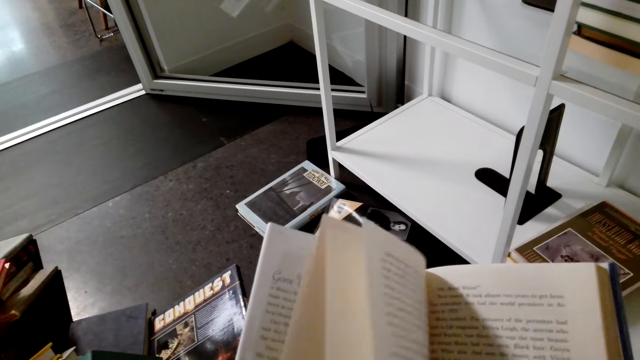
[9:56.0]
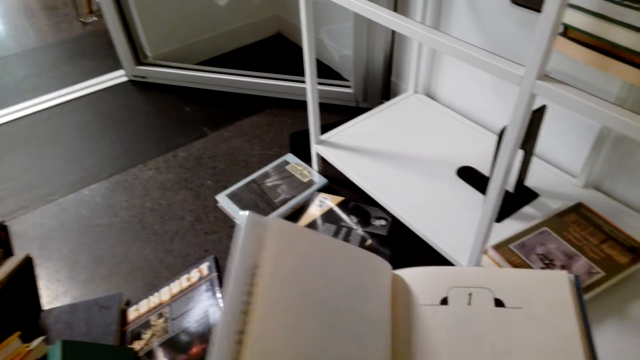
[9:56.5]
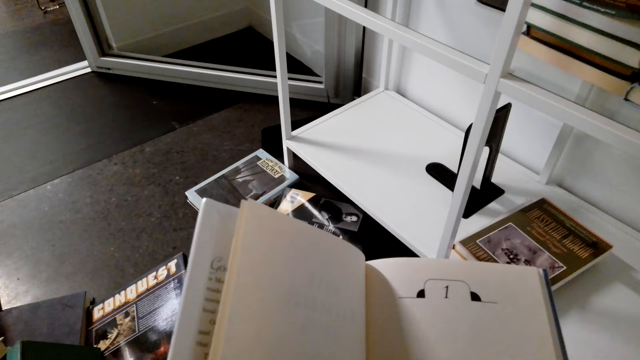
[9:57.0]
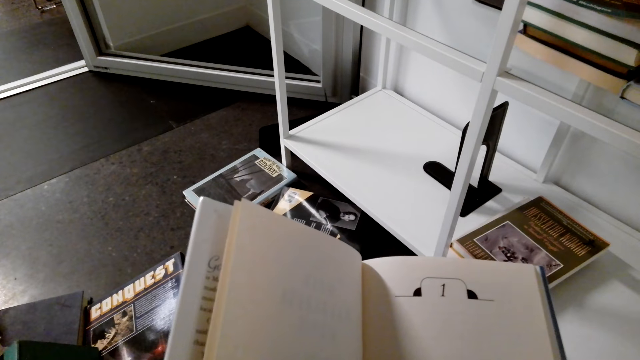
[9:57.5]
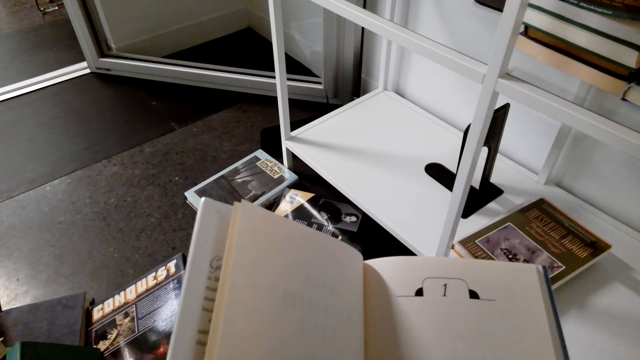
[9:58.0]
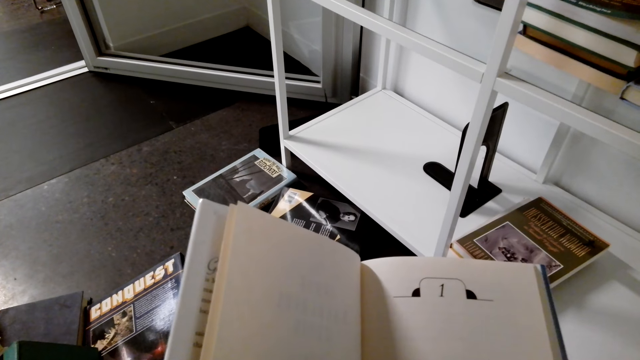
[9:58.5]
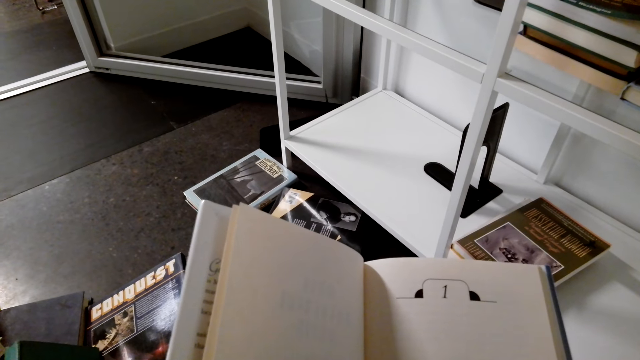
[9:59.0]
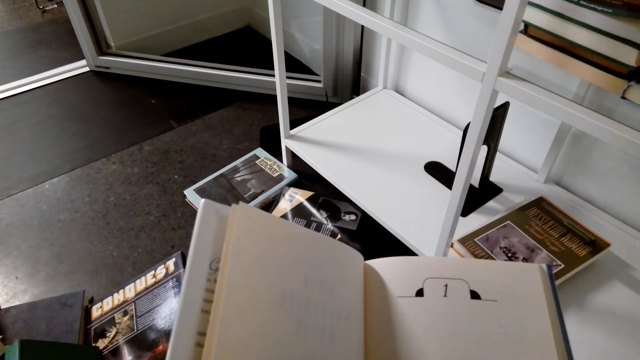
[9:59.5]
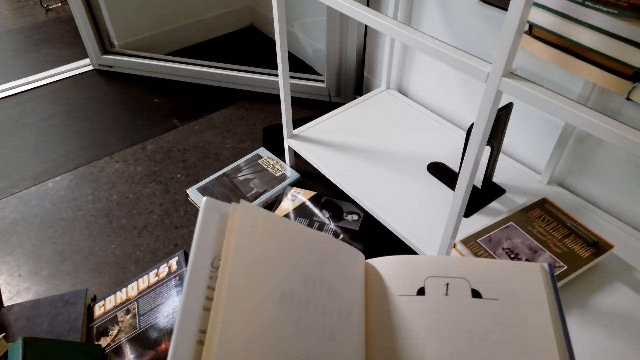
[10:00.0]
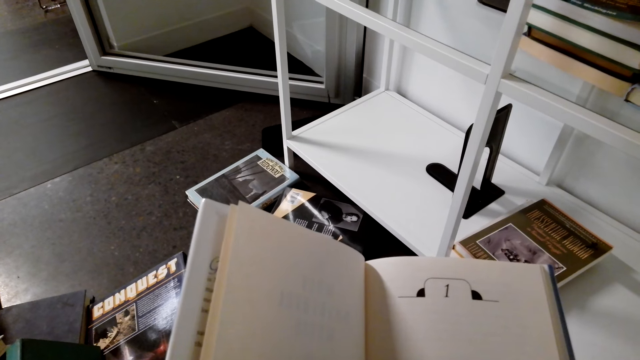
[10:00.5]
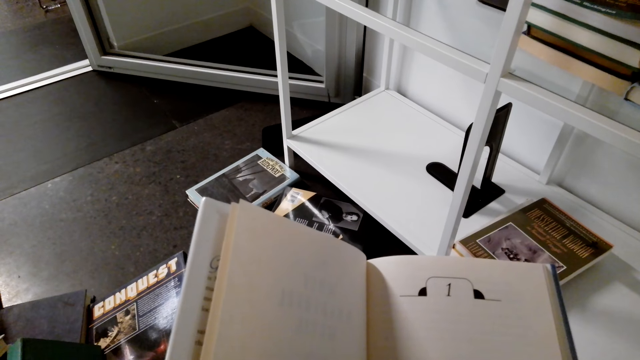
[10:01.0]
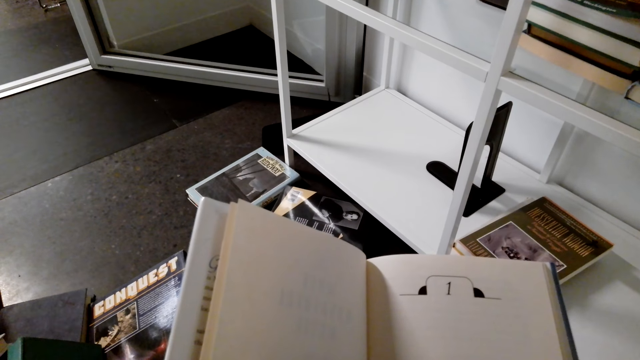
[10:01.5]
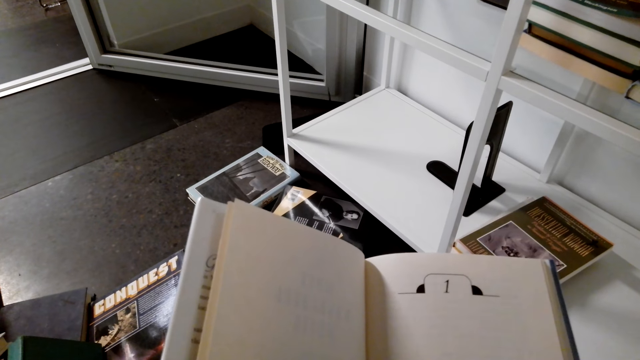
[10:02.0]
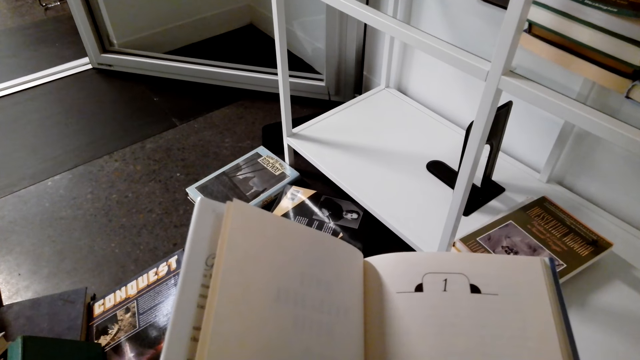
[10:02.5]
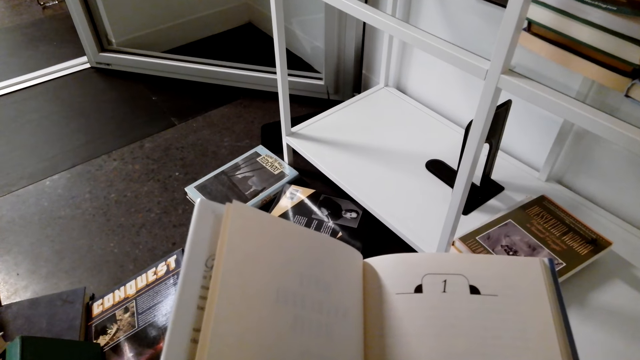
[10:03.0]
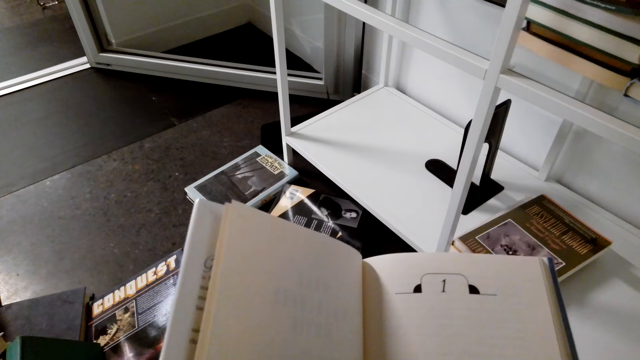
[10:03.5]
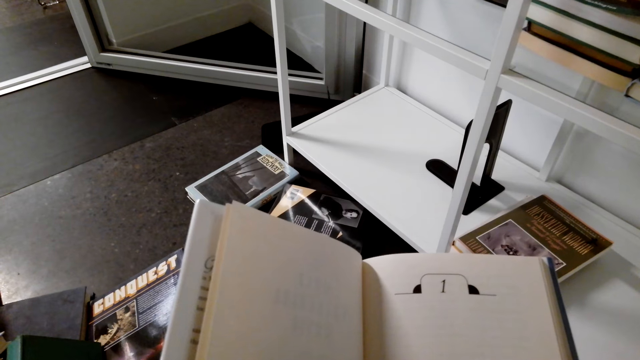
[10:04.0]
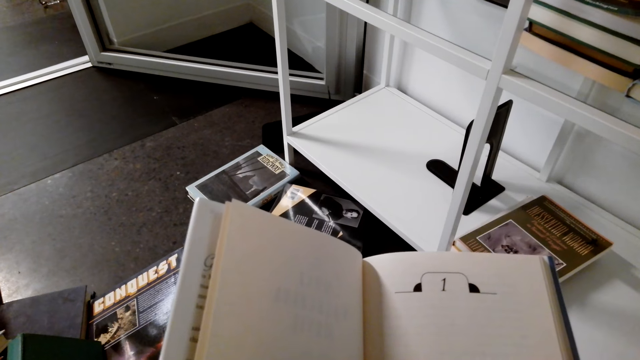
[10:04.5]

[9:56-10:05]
The camera wearer holds a story book with her hands.

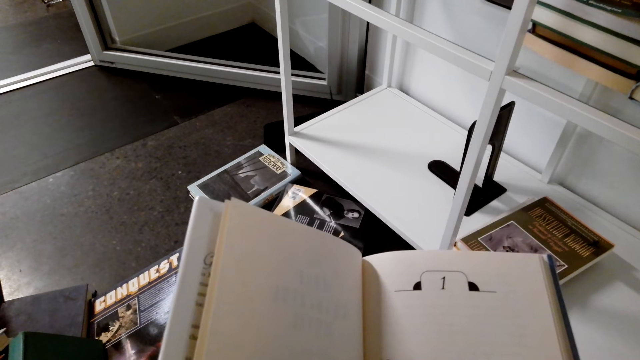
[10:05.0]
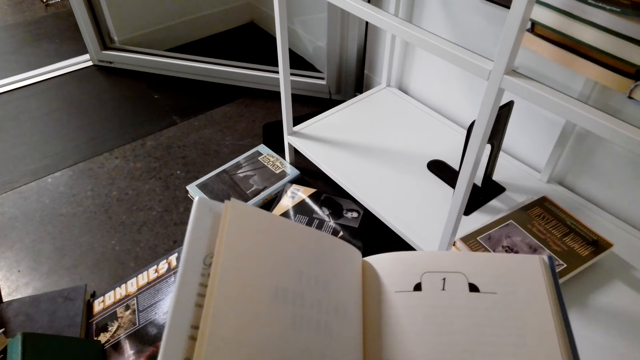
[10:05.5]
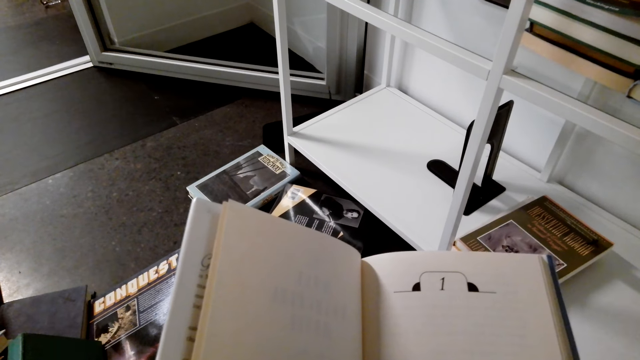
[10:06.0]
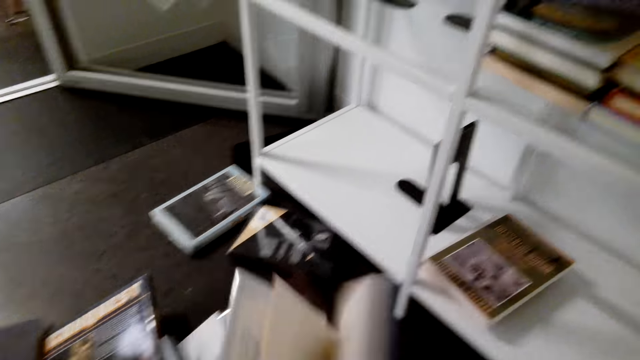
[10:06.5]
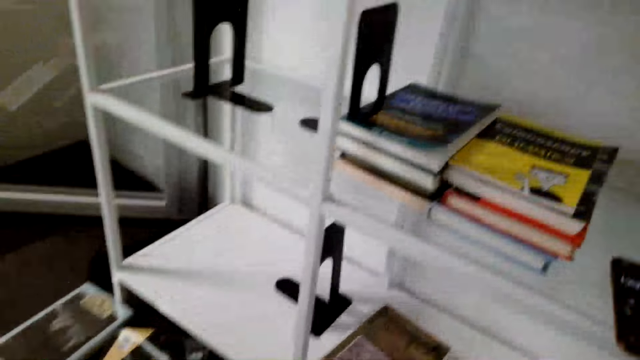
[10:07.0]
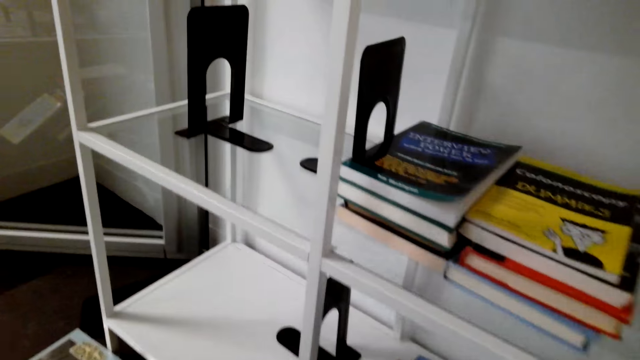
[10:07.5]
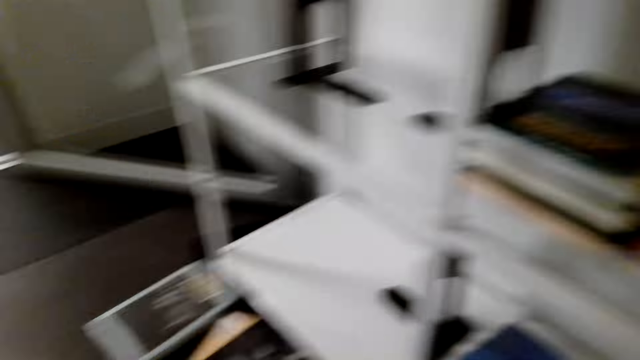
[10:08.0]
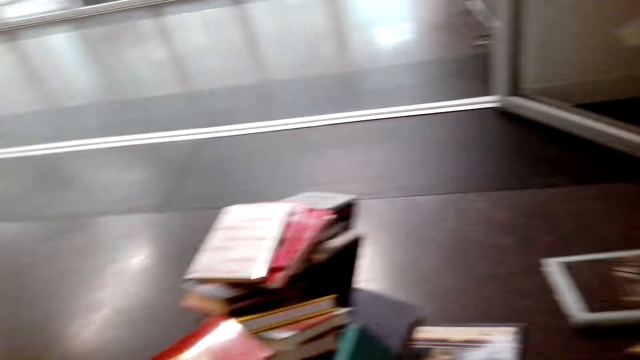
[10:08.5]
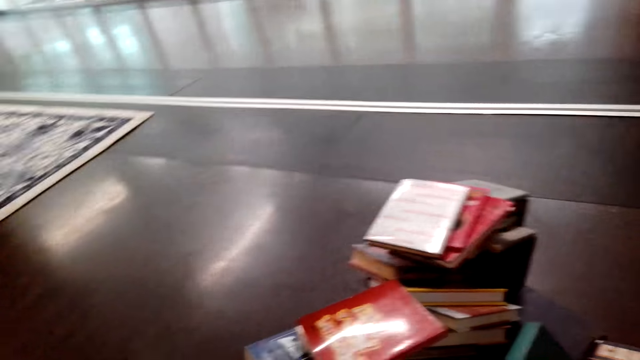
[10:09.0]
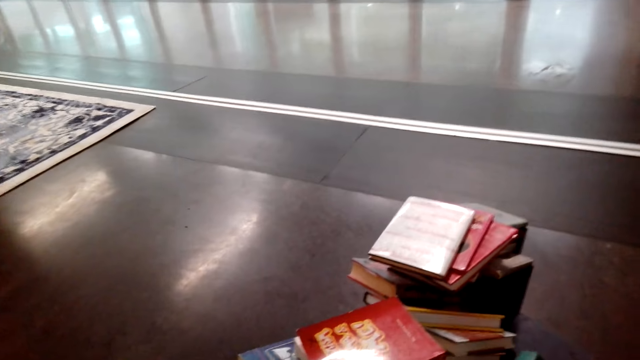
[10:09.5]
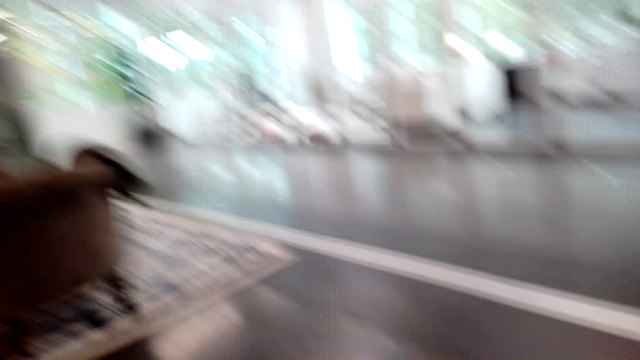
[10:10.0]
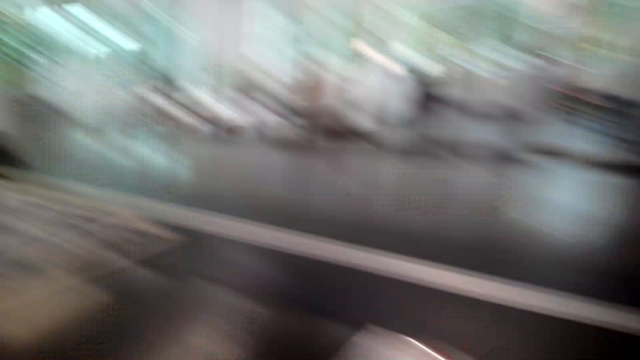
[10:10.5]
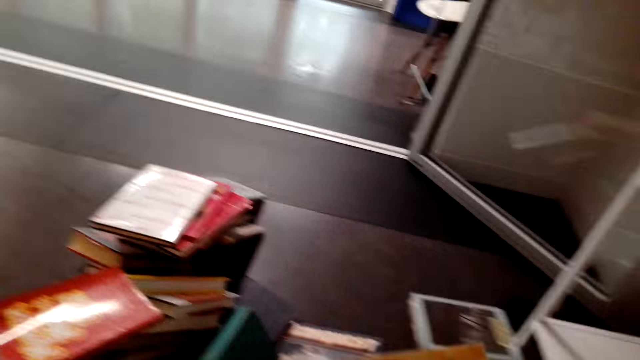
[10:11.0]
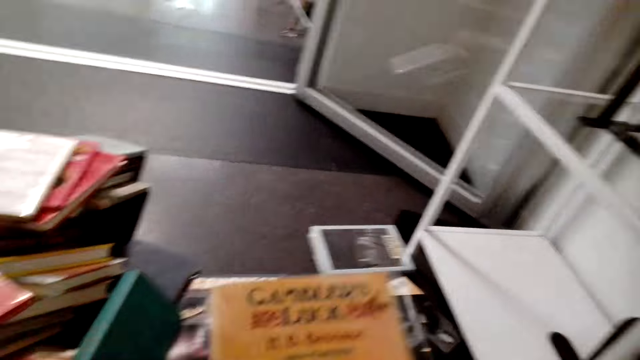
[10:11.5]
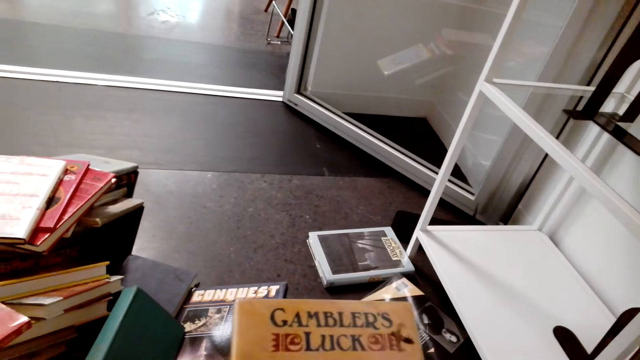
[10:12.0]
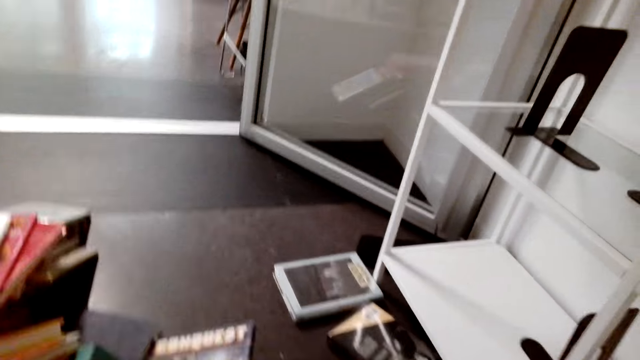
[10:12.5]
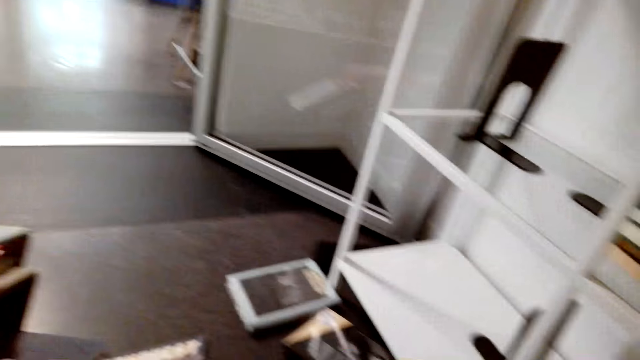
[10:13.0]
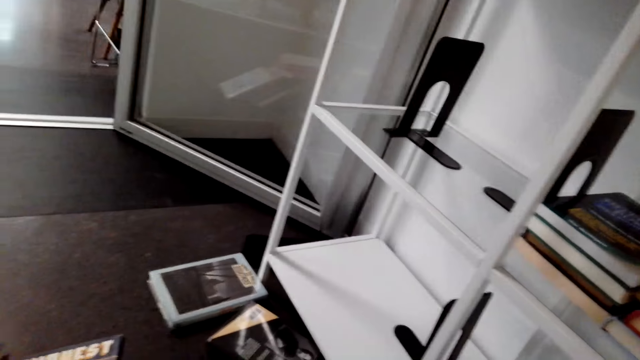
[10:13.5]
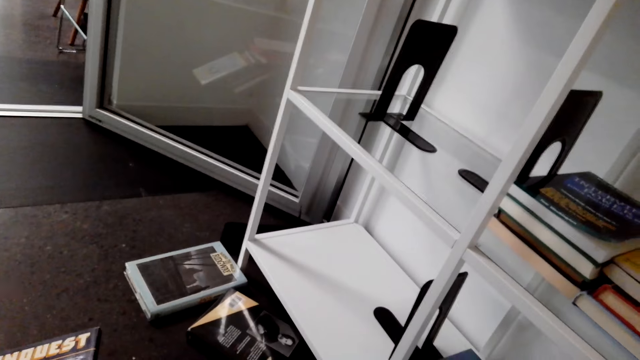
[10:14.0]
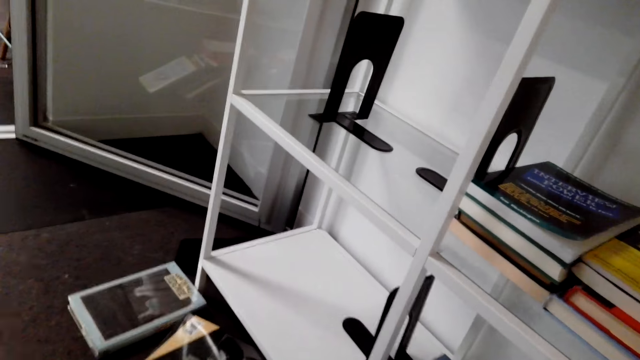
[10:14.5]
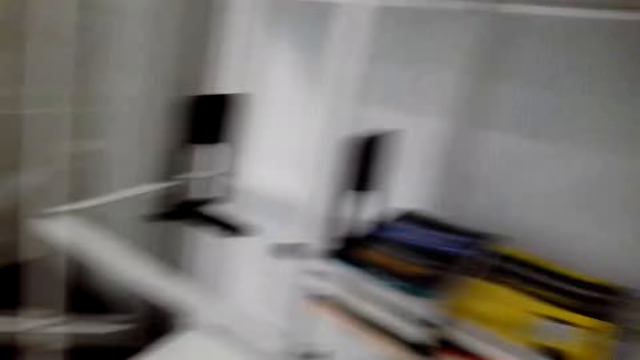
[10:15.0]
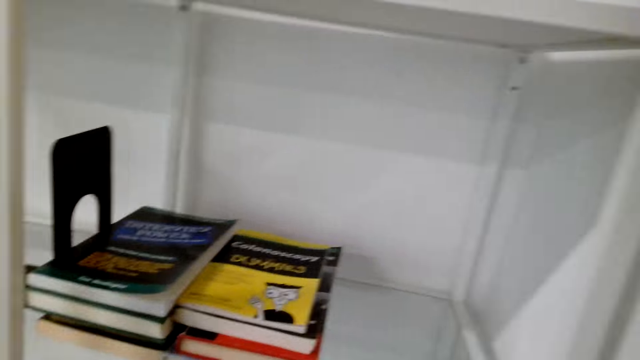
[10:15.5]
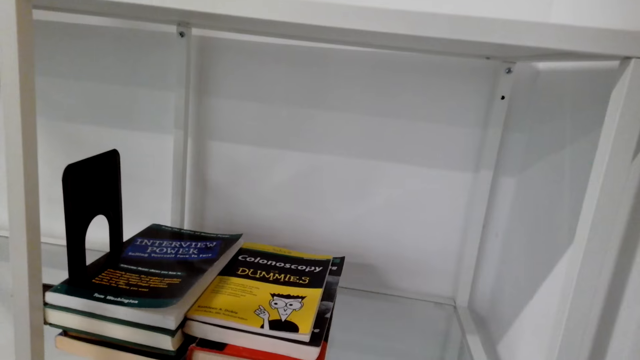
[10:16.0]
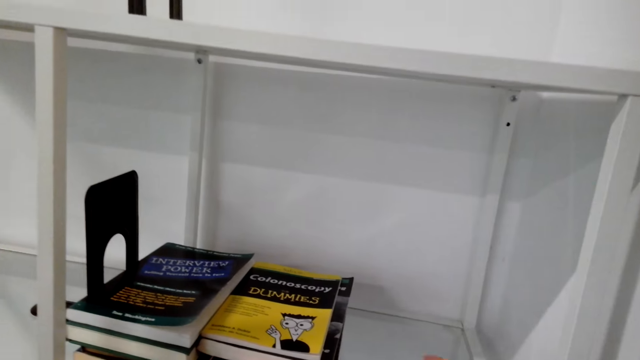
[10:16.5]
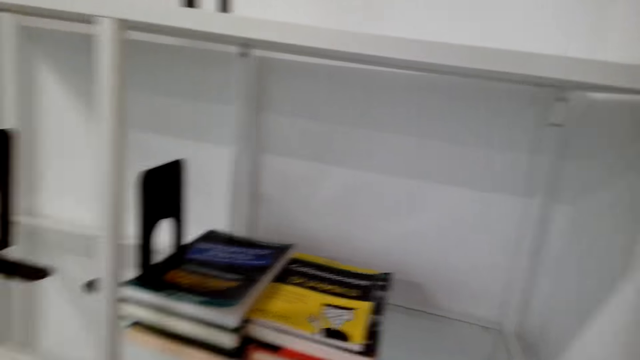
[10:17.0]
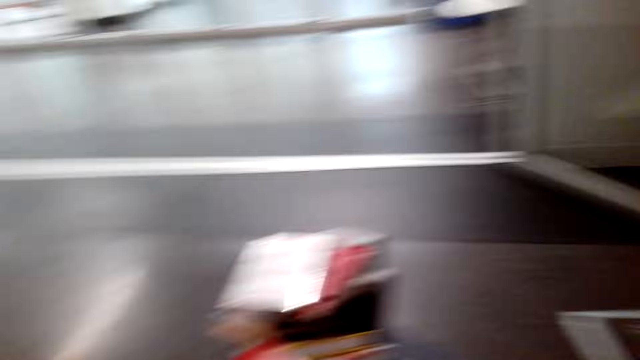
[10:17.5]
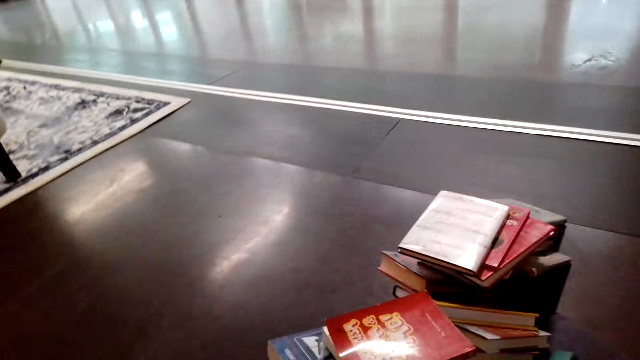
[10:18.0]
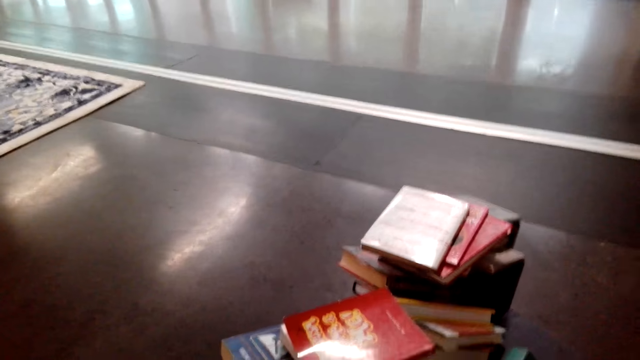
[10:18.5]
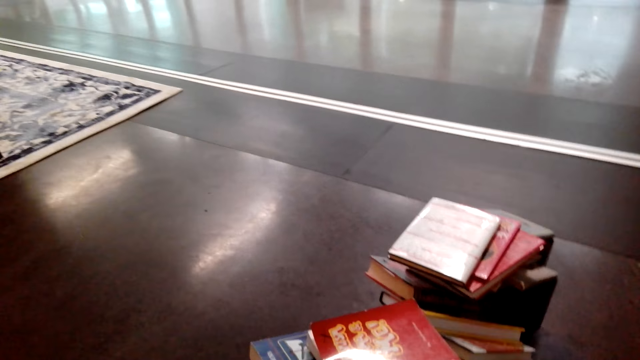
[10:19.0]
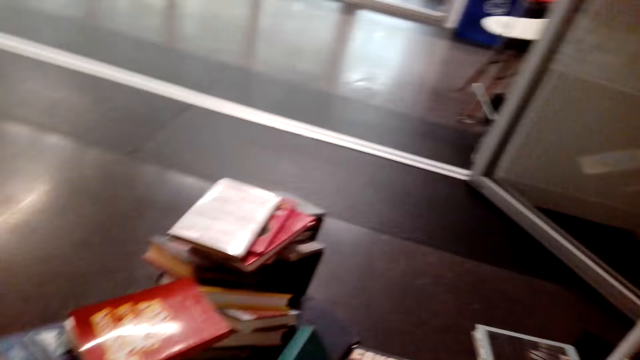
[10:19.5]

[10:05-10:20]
The camera wearer closes the book. She stands on the floor. She holds the story book with her hands. She stands on the floor.
